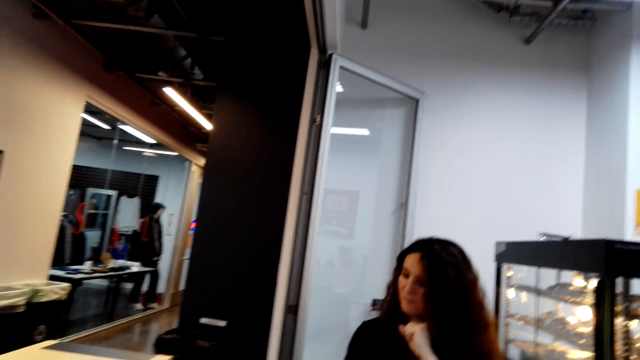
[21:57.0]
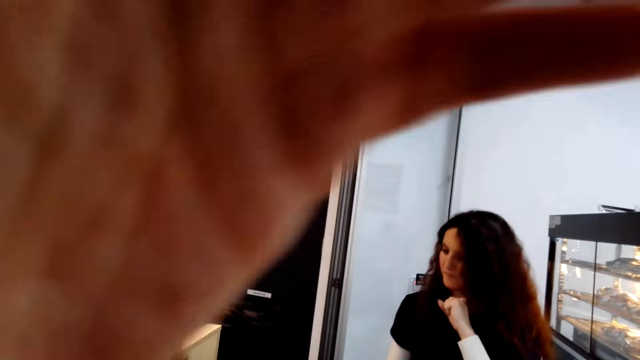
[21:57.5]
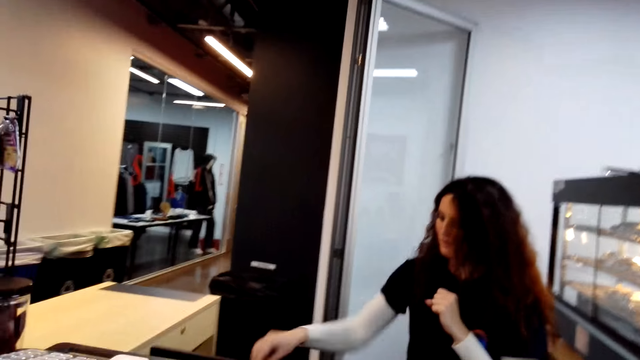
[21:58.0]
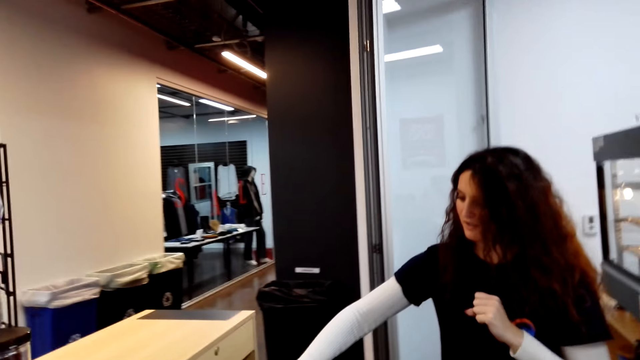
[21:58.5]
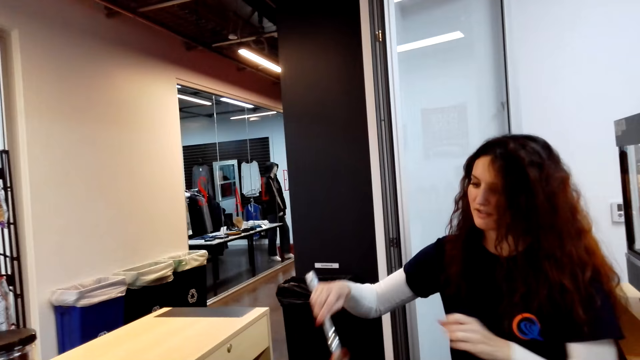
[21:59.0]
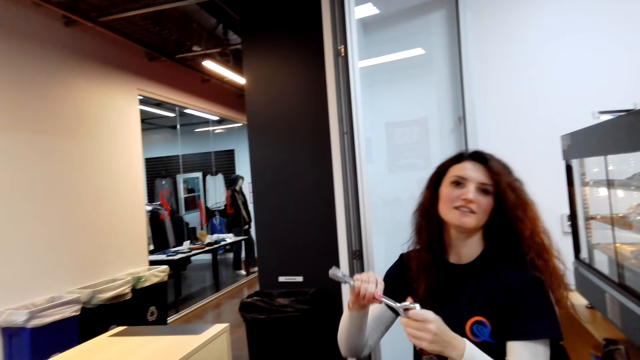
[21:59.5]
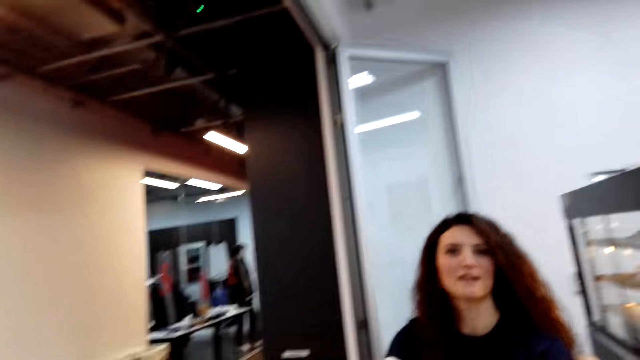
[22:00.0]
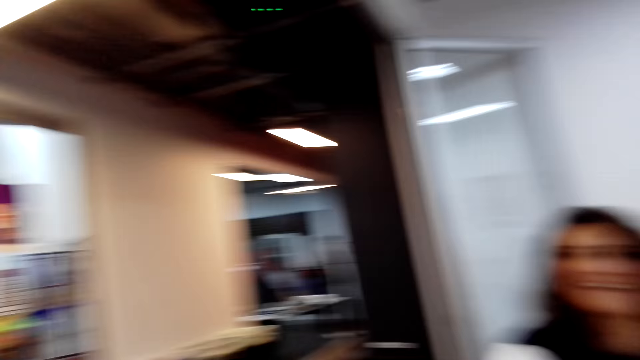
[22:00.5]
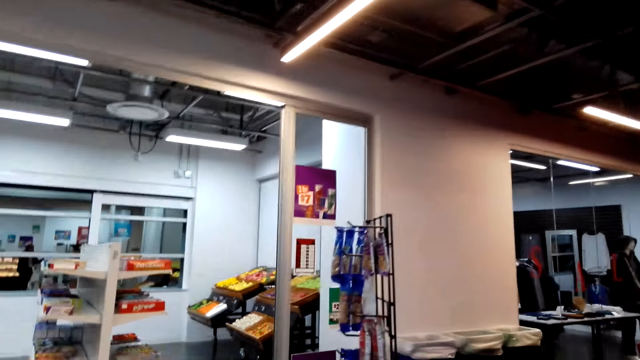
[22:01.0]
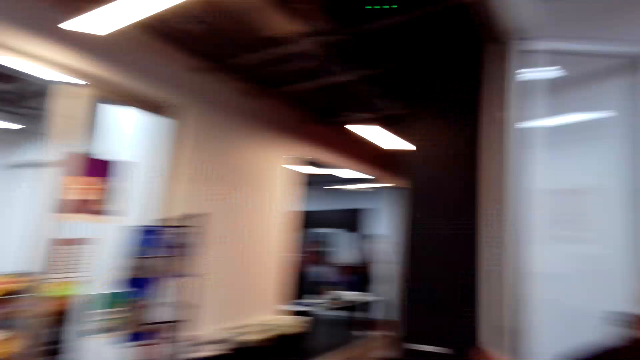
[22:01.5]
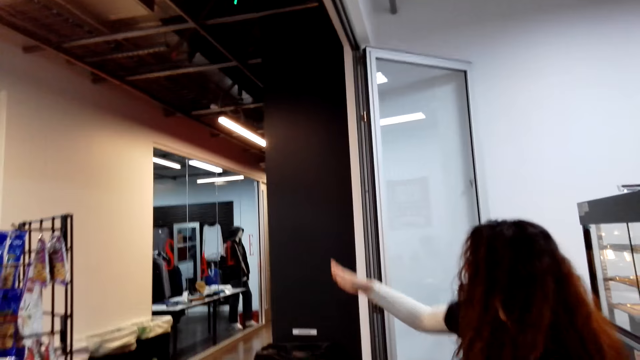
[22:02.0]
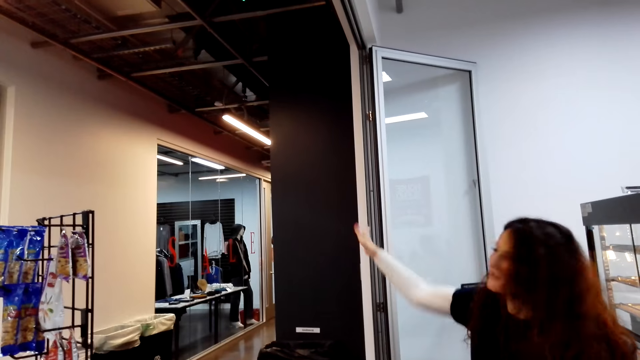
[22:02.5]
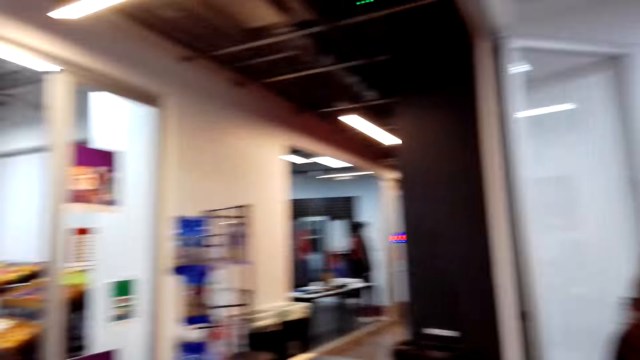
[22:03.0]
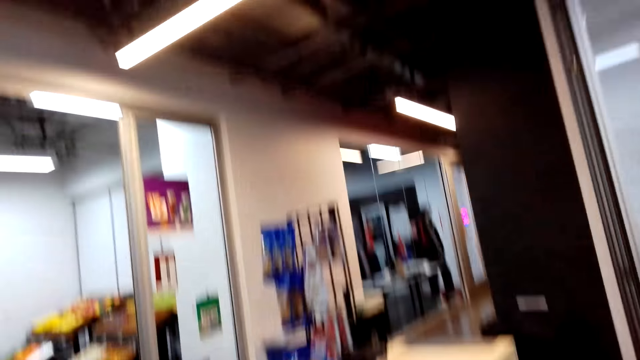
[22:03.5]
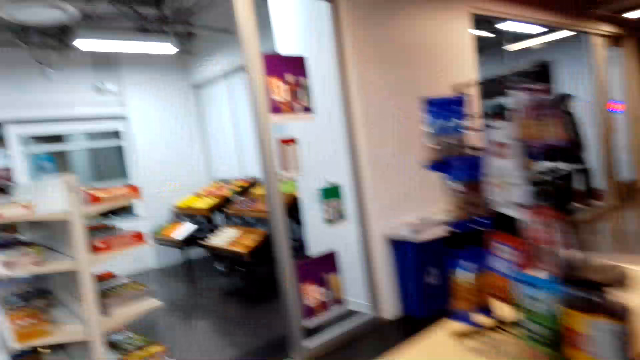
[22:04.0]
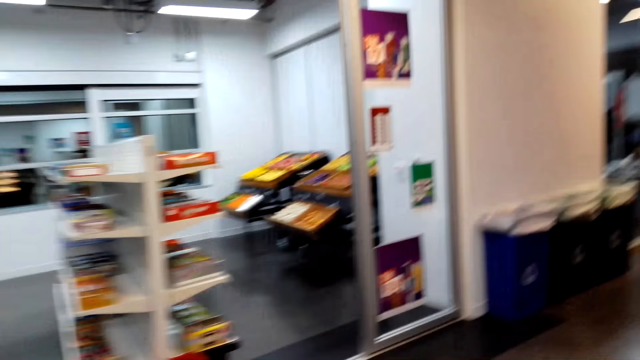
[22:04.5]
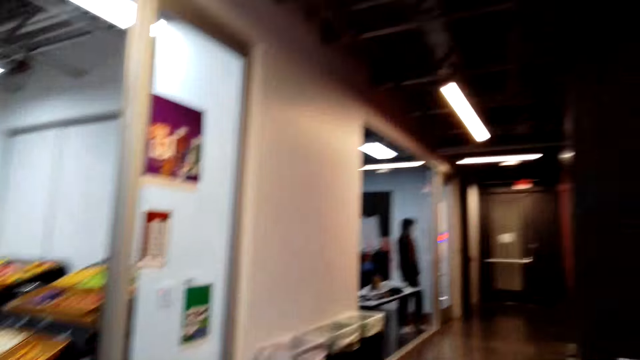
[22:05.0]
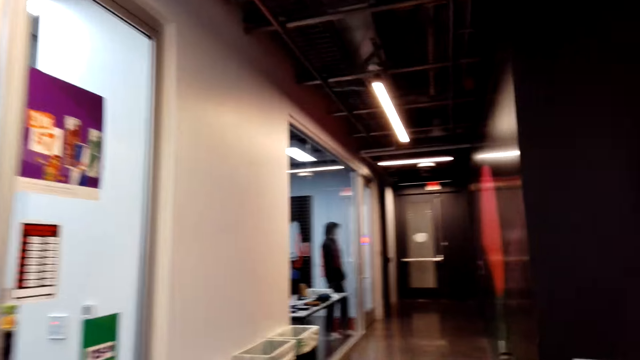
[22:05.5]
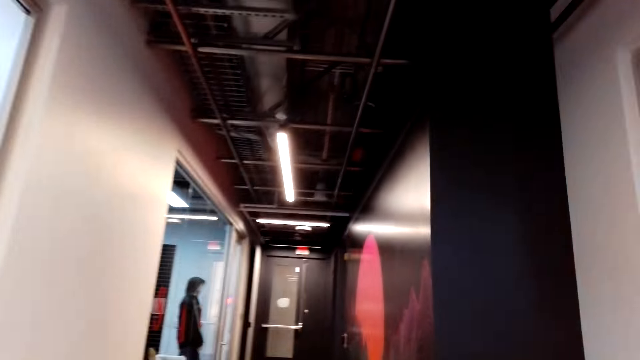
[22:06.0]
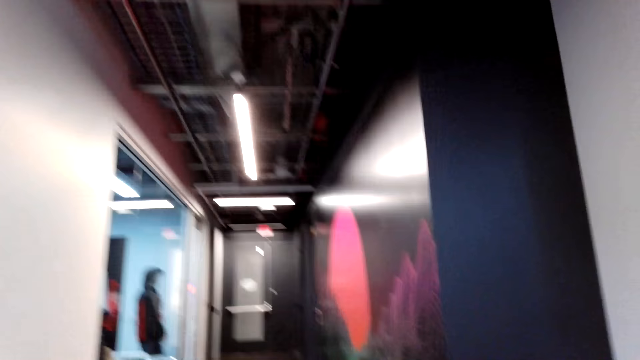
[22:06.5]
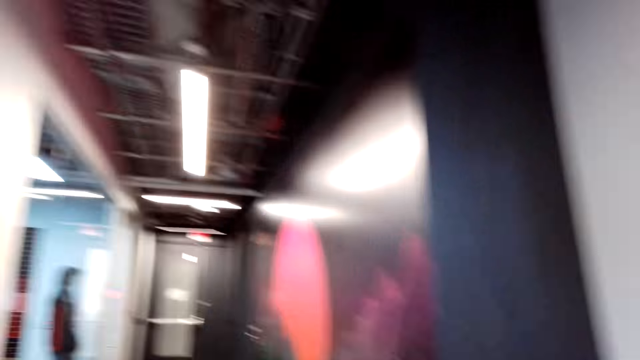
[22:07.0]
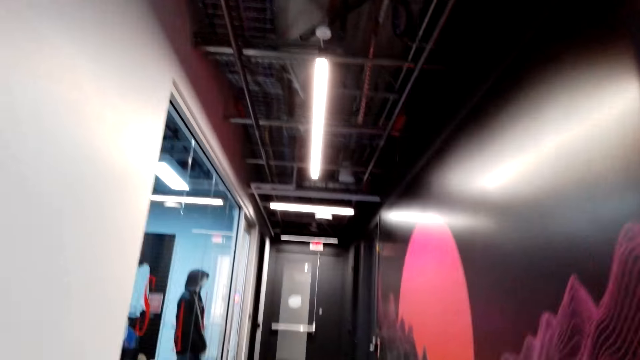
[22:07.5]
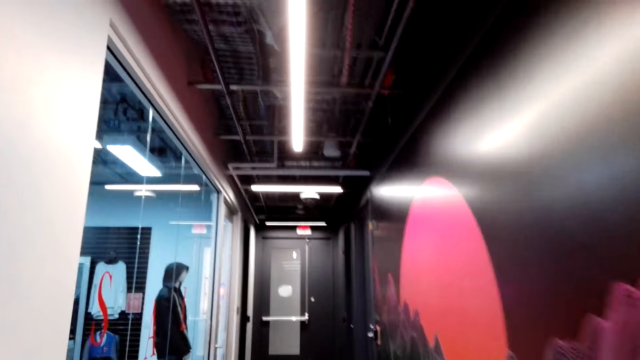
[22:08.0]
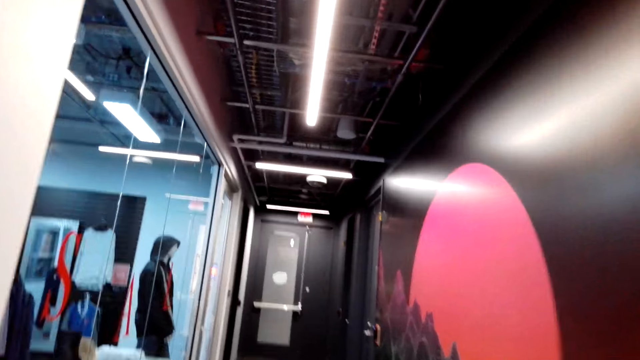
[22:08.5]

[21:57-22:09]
The cashier talks. The camera wearer lifts up the left hand. The cashier picks up keys and holds the keys with the left hand. The cashier talks to the camera wearer with gestures. The camera wearer walks around the shop. They look at the cashier. The cashier lifts up the hand. The camera wearer walks around the shop.

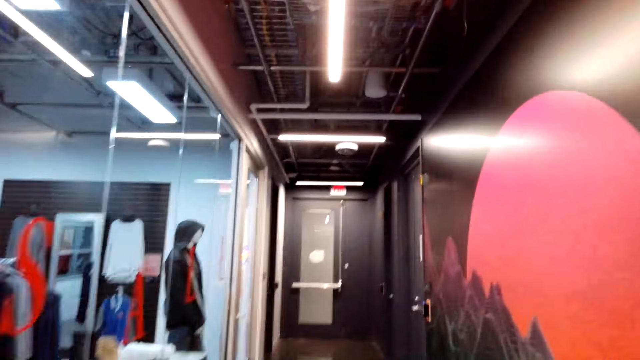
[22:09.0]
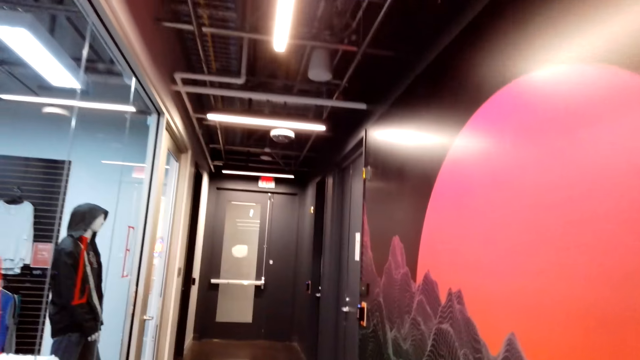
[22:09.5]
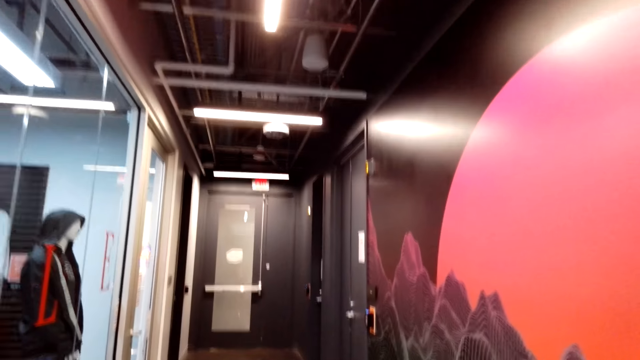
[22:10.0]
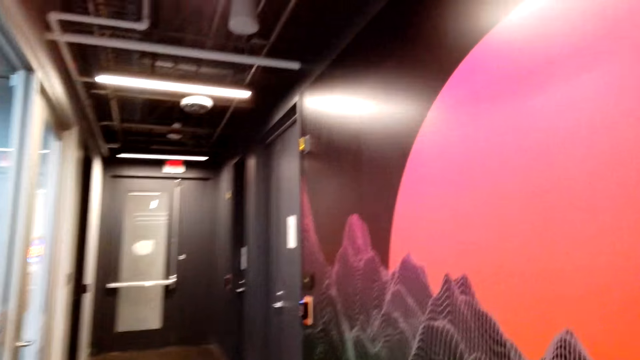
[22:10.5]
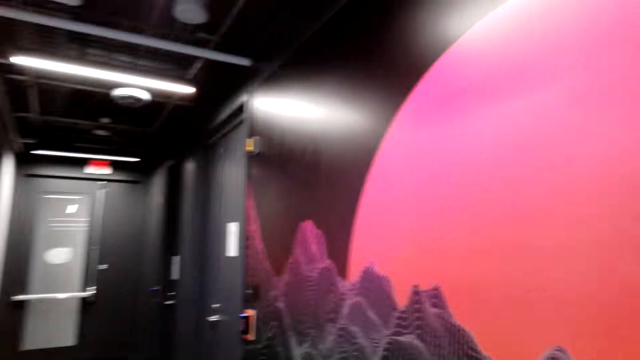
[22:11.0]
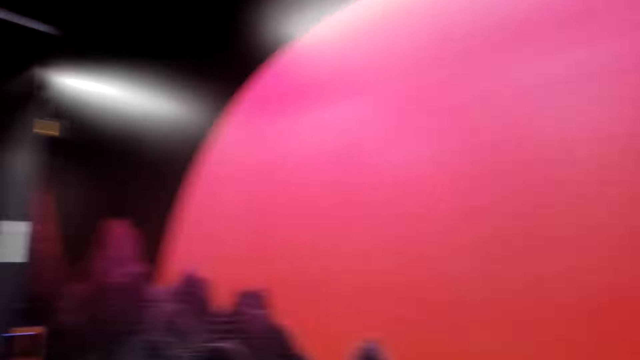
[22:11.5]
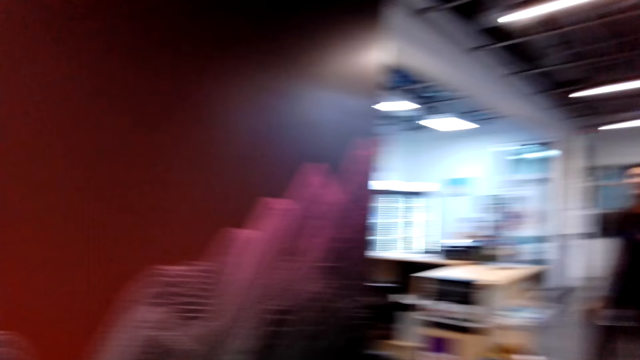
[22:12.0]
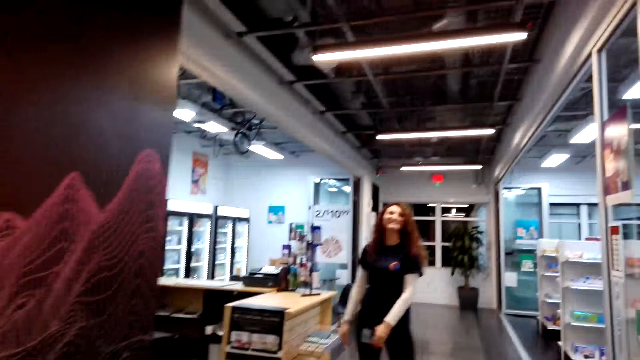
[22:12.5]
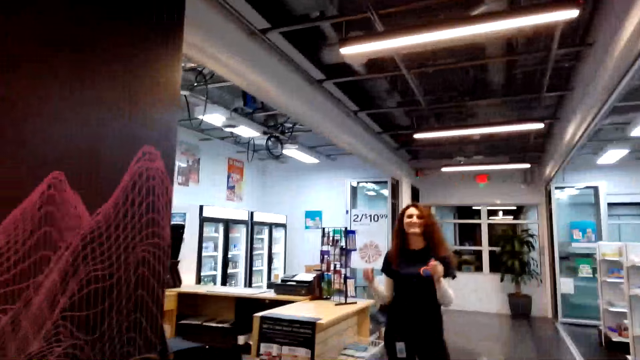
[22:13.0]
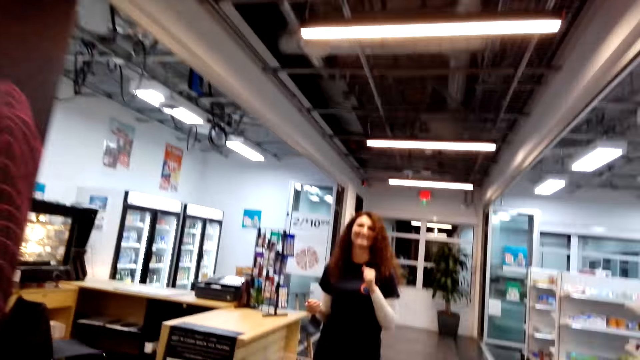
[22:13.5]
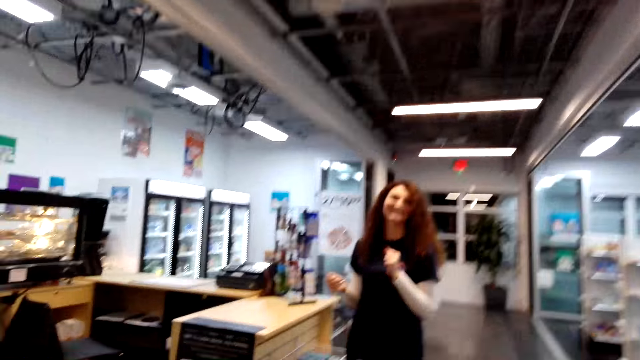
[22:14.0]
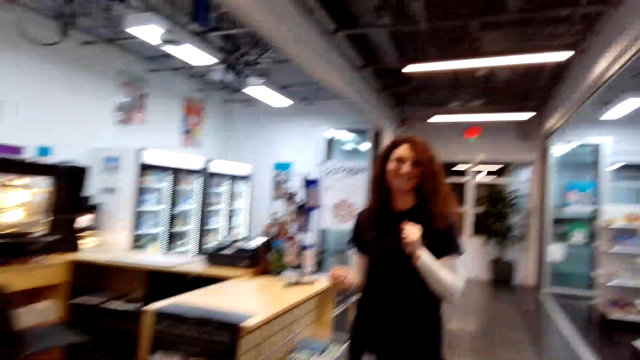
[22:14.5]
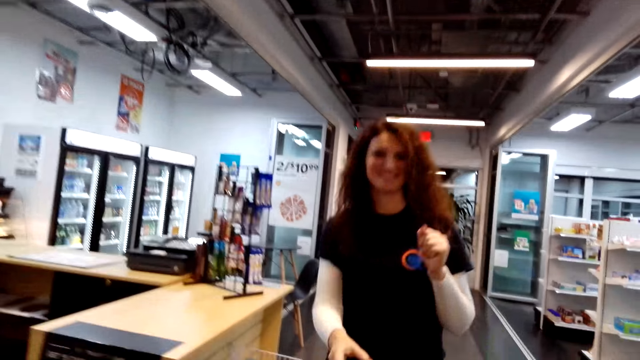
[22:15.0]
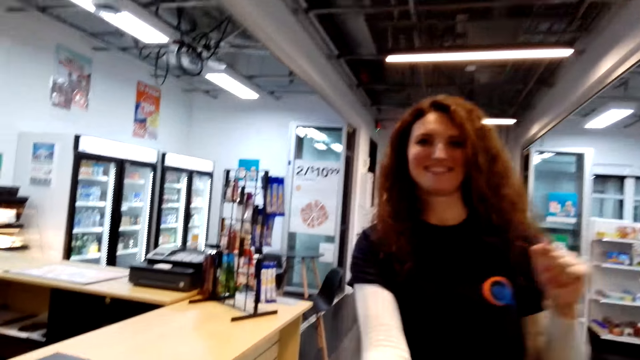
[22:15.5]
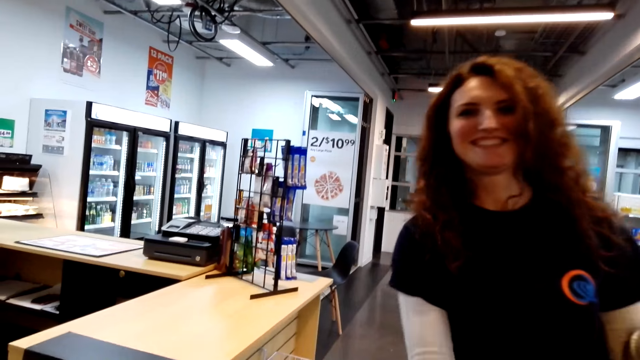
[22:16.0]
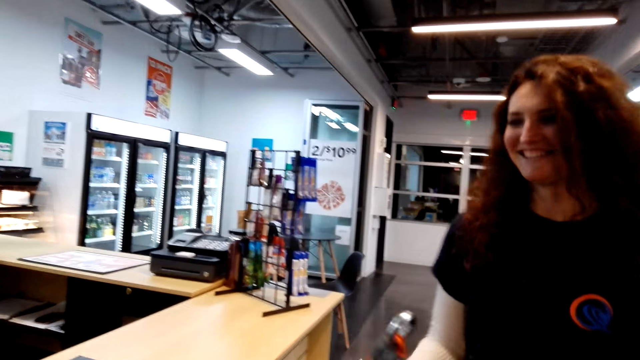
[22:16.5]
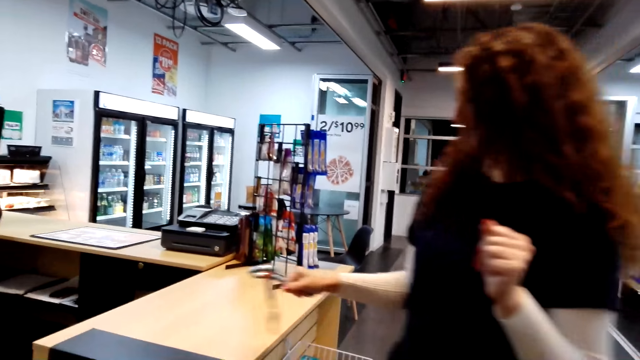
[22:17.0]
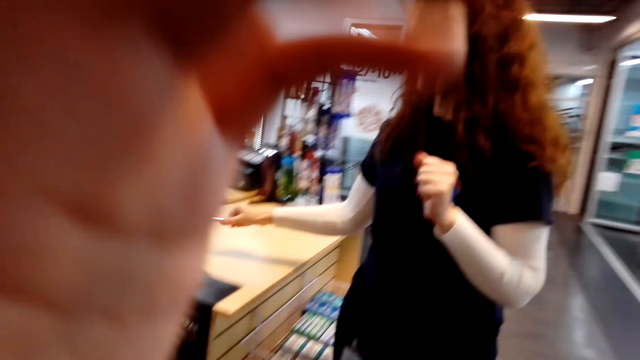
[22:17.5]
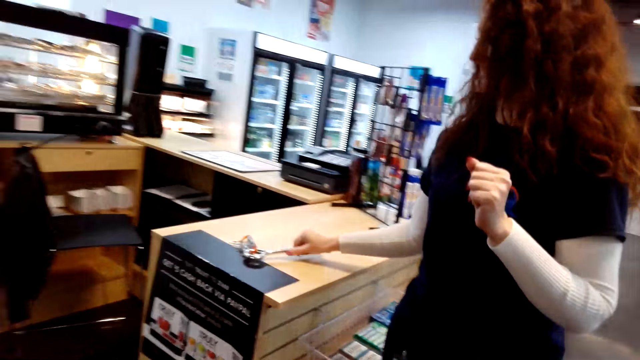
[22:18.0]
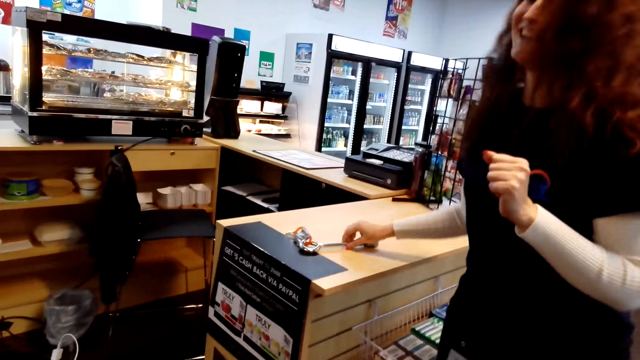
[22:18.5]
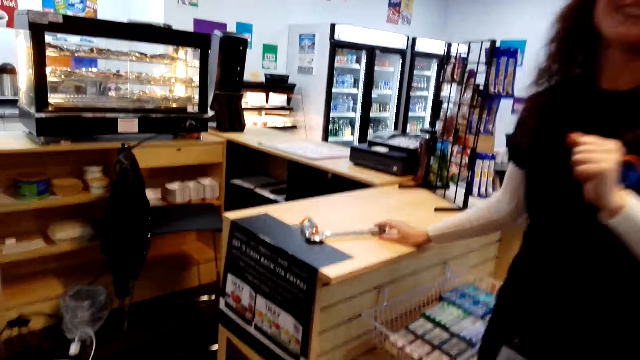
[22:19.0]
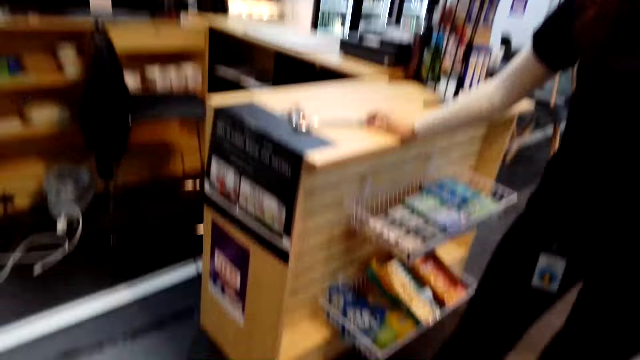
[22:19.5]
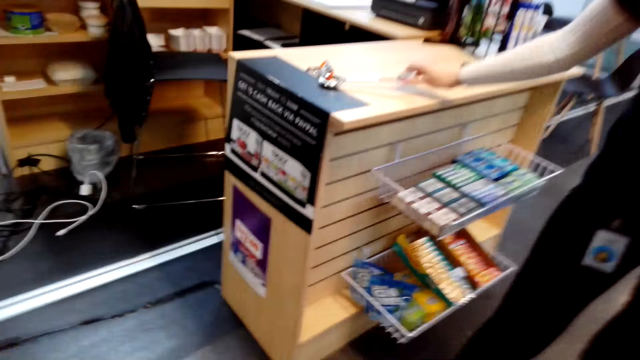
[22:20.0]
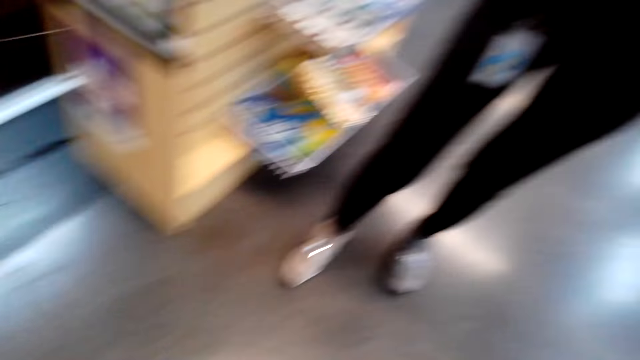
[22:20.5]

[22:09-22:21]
The camera wearer turns. The cashier talks to the camera wearer with gestures. The cashier picks up the keys. The camera wearer lifts up the left hand. The cashier puts the keys on the counter.
